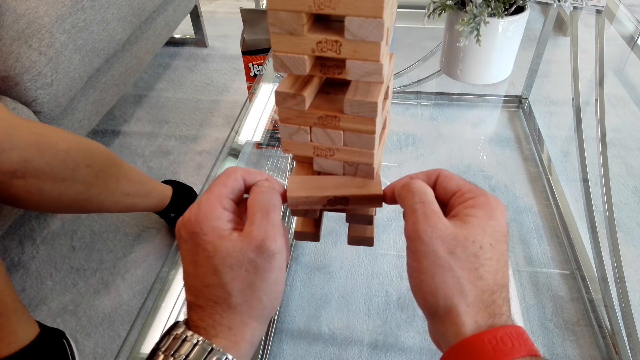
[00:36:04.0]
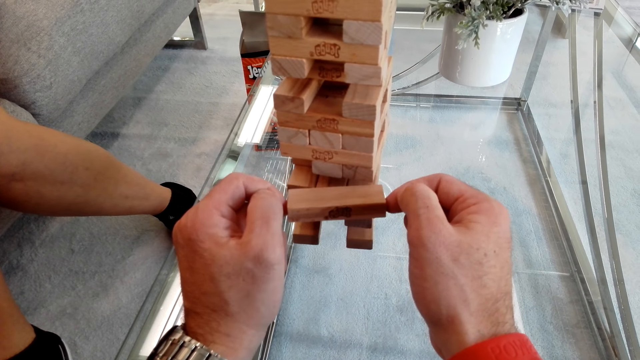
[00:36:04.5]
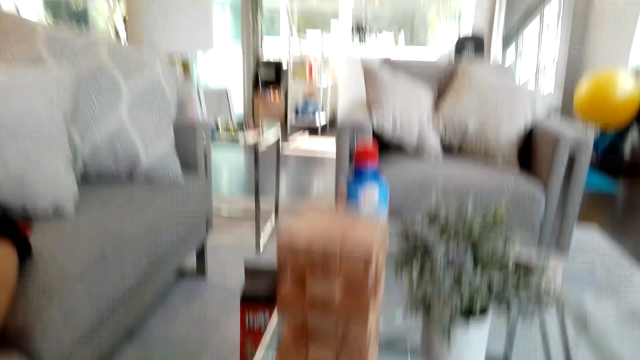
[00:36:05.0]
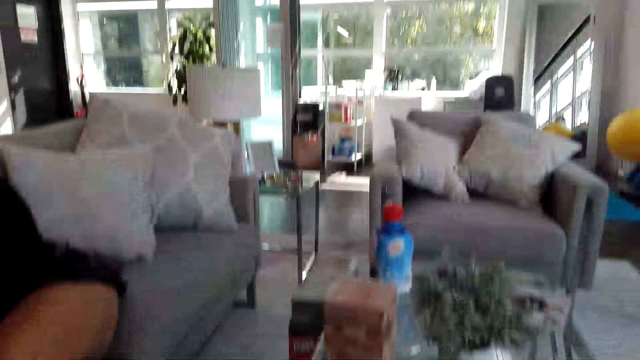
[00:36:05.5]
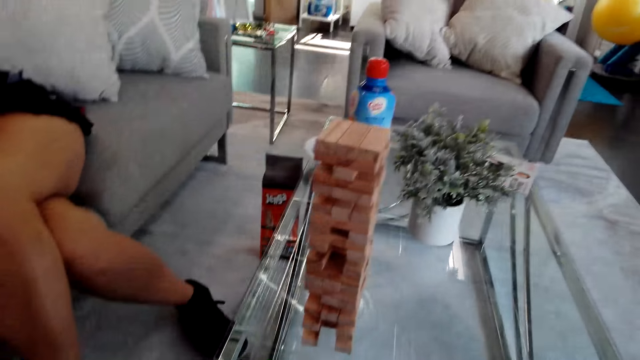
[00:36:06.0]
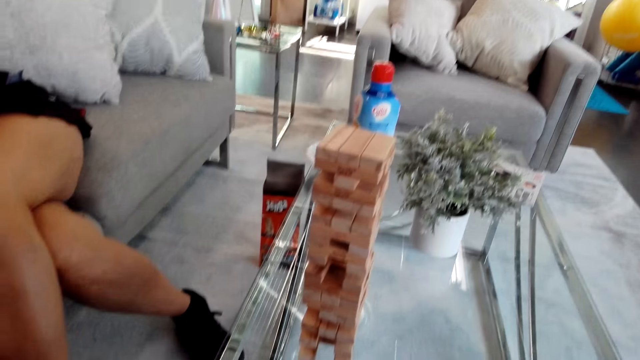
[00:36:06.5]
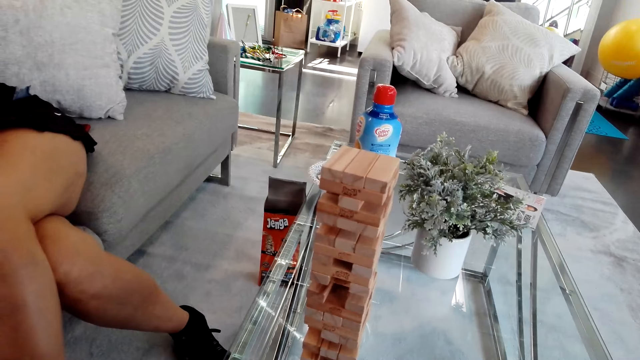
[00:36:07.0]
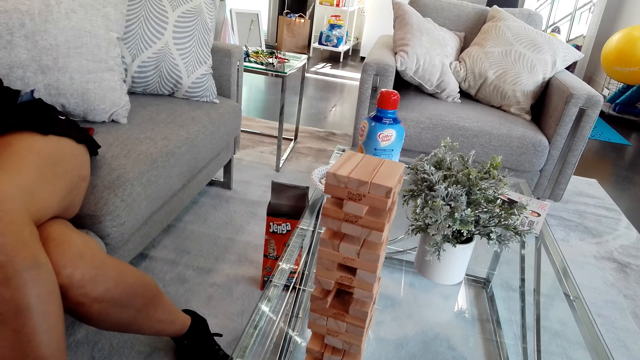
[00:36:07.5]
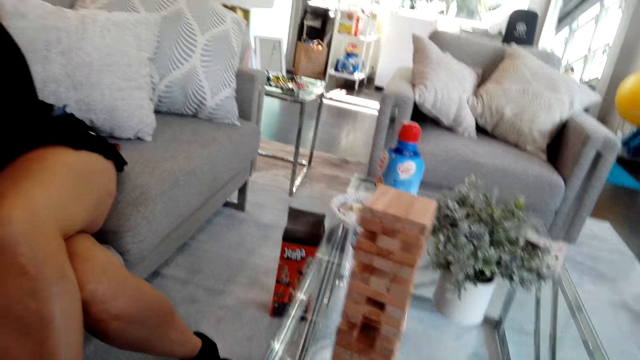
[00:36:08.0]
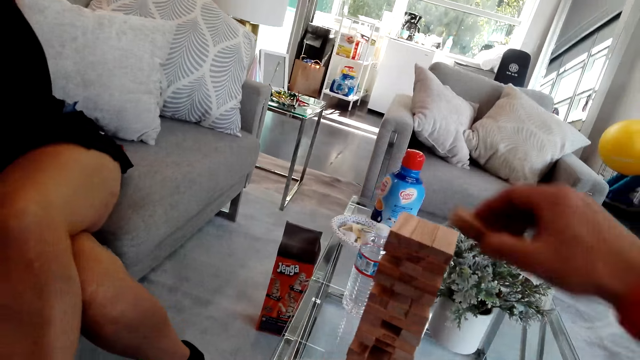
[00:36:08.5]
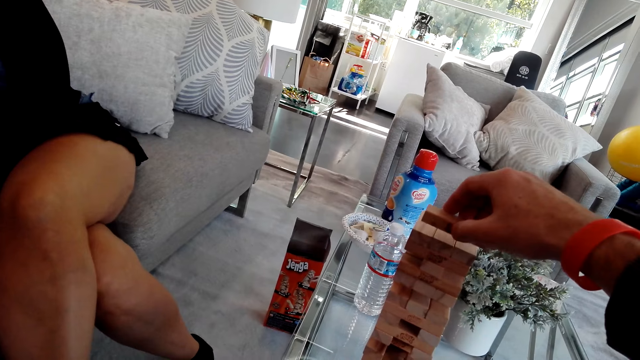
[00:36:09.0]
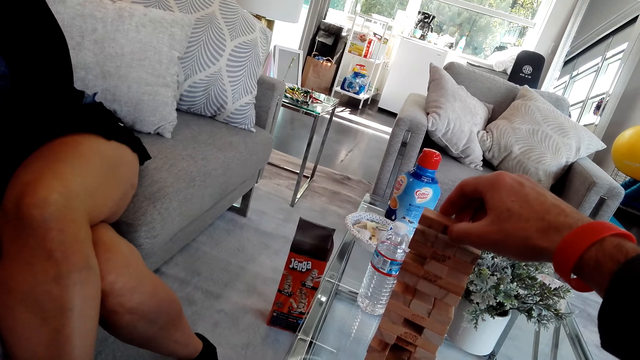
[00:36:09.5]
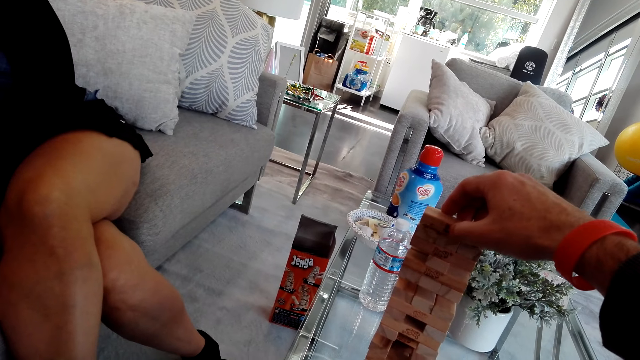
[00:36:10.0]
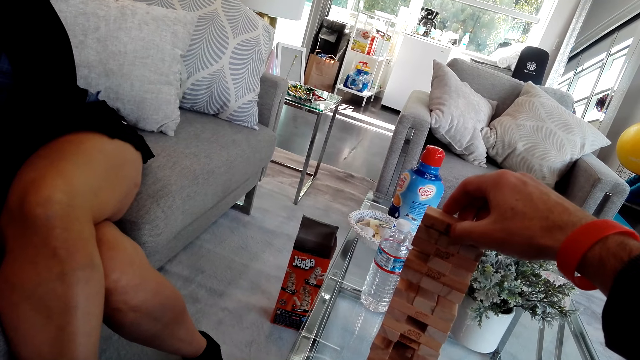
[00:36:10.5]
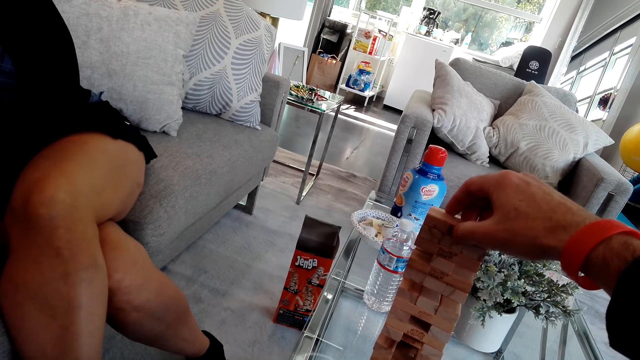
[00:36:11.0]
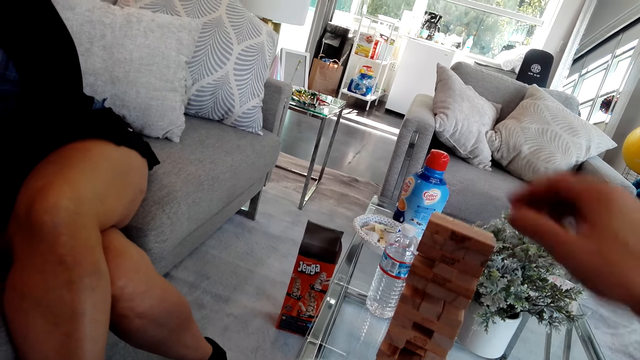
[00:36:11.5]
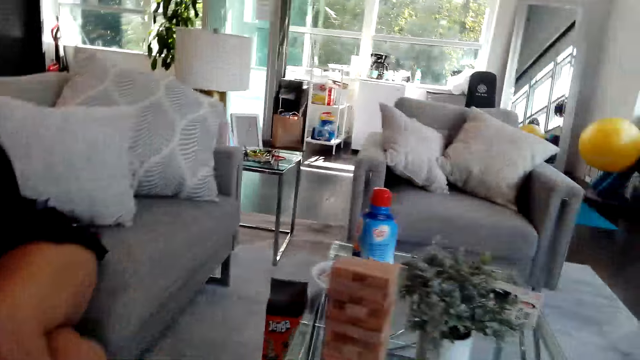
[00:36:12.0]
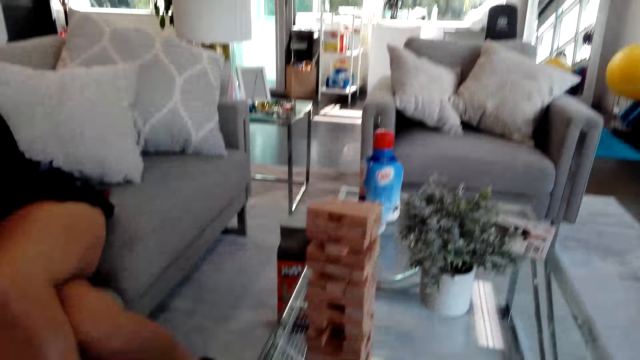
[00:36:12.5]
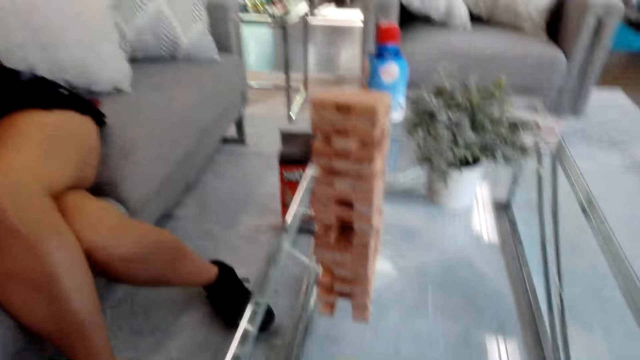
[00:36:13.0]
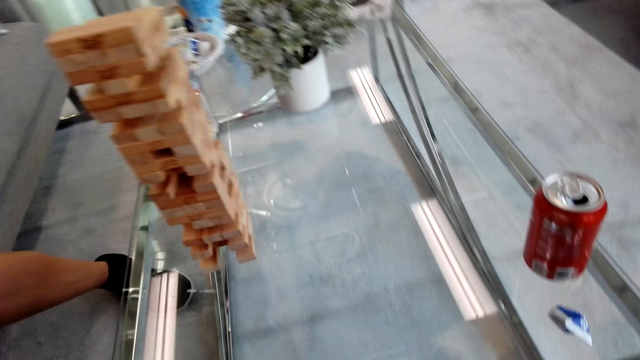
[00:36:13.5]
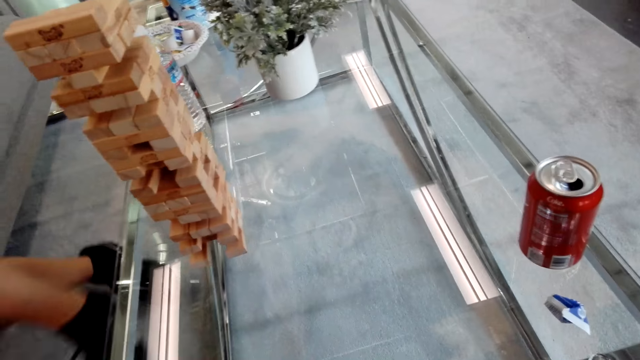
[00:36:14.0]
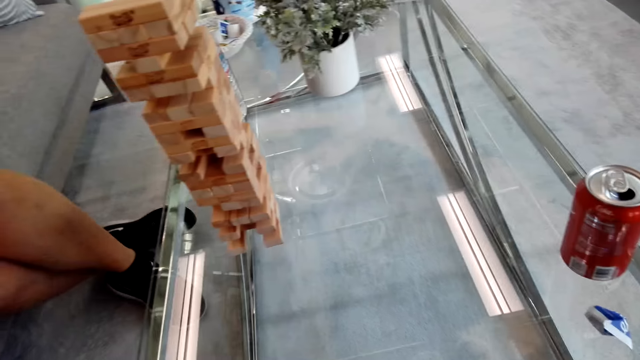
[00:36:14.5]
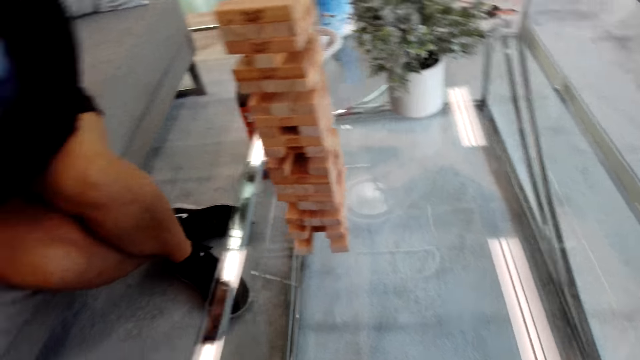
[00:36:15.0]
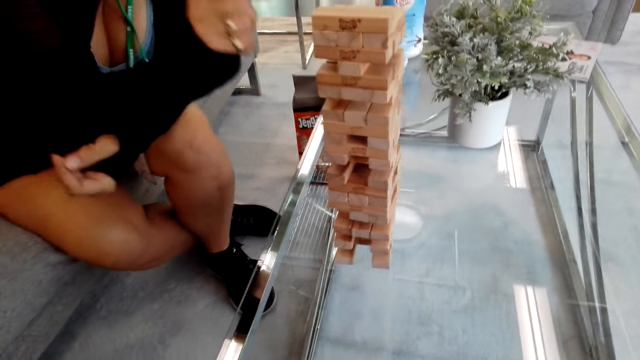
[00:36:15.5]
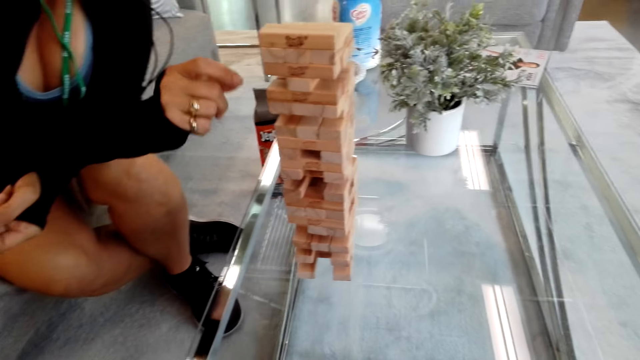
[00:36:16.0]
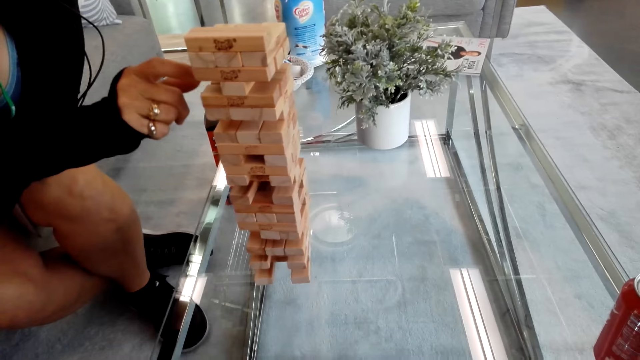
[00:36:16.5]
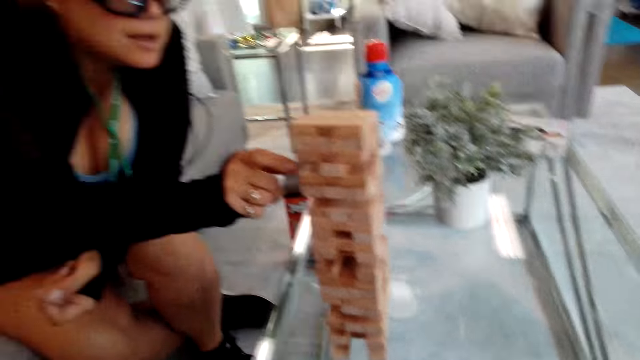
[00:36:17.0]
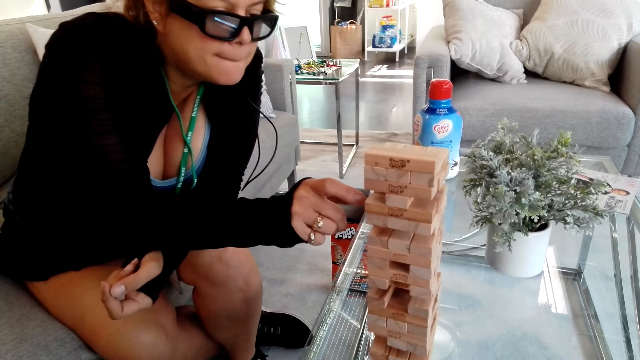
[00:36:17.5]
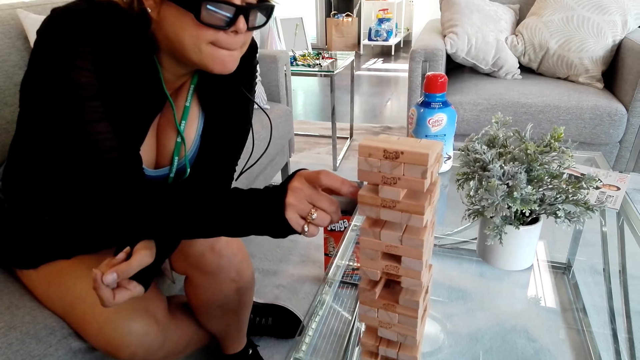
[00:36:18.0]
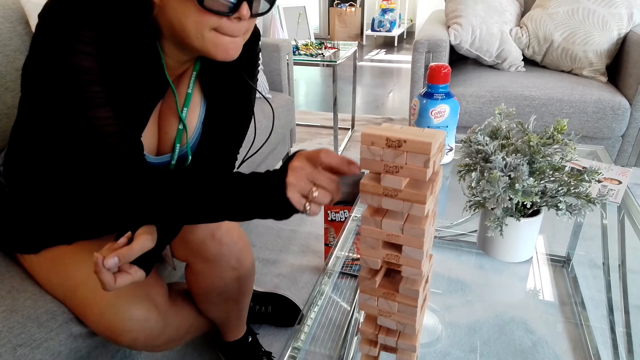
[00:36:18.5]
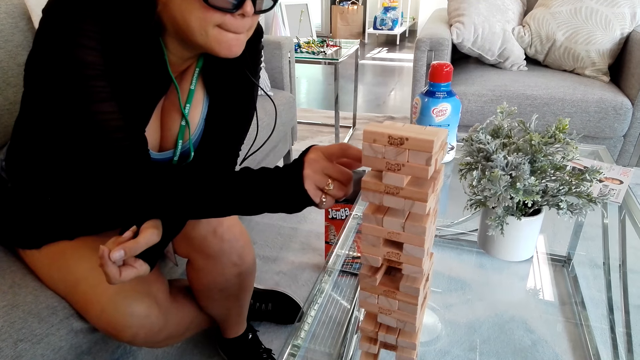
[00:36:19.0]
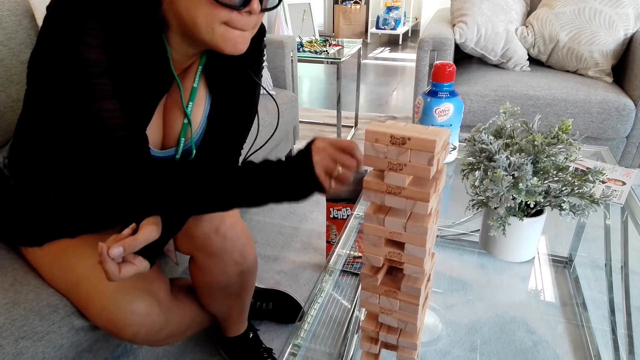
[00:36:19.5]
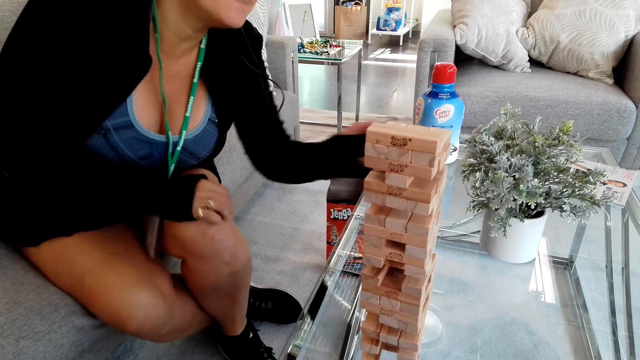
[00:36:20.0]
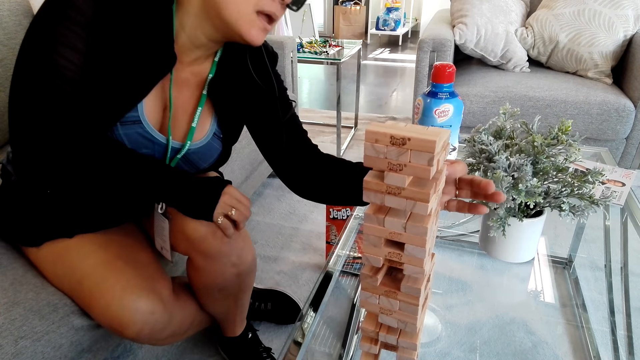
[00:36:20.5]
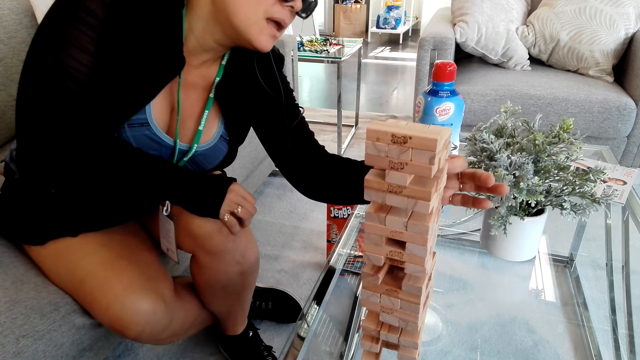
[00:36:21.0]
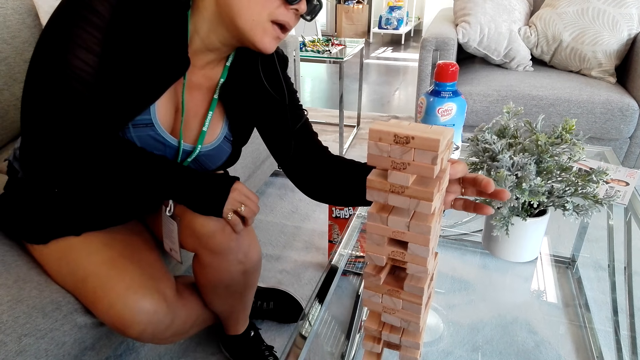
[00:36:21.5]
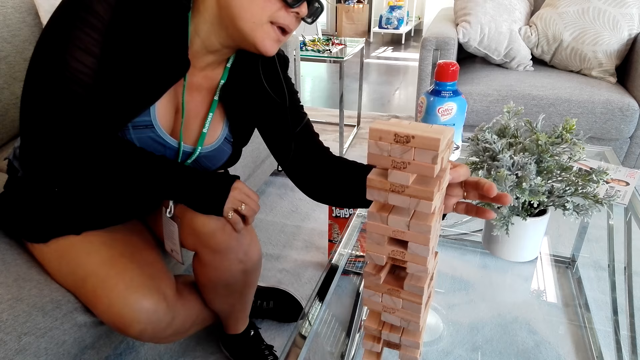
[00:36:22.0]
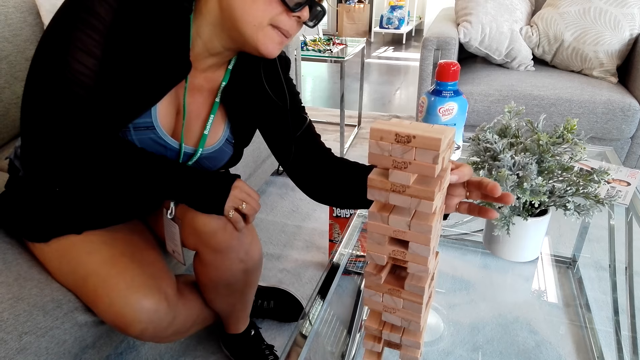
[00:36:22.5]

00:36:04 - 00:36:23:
The camera wearer talks to a girl. The girl plays the tumbling tower and picks a block from the block stand.

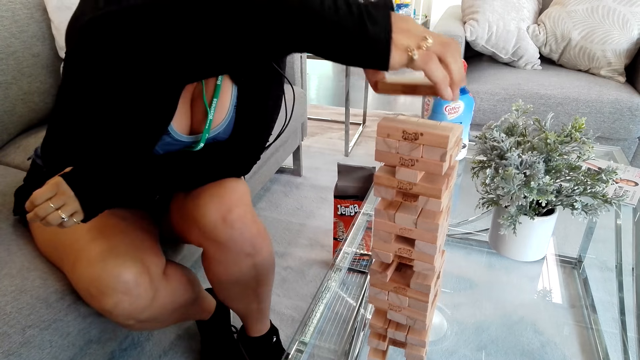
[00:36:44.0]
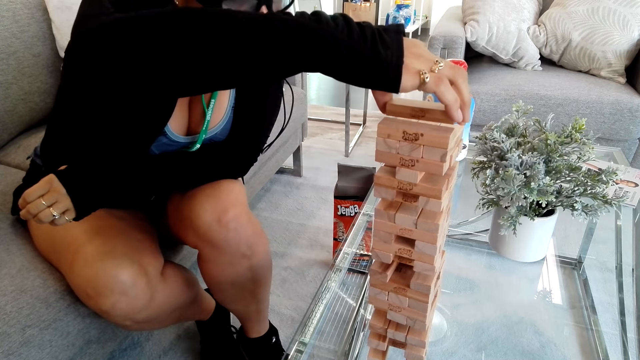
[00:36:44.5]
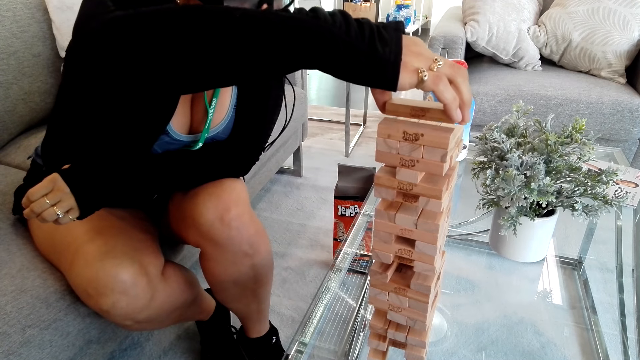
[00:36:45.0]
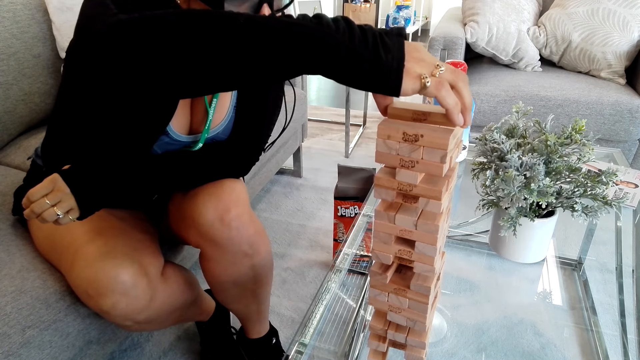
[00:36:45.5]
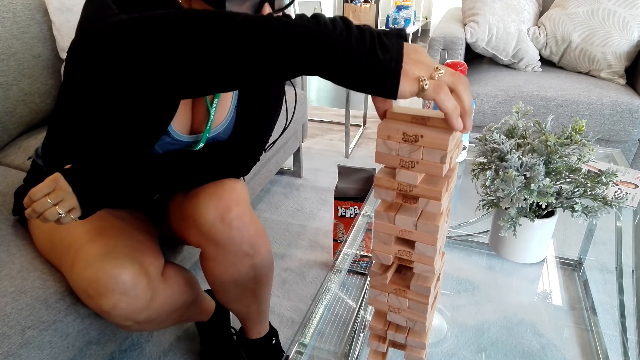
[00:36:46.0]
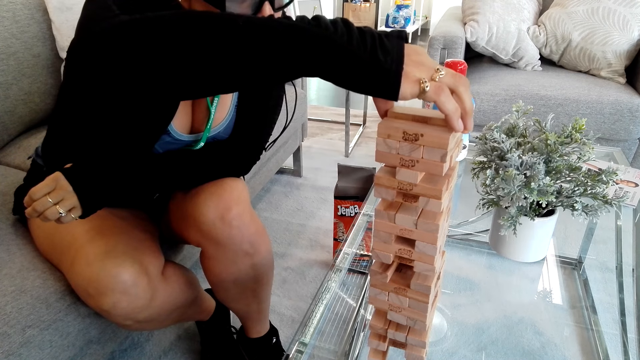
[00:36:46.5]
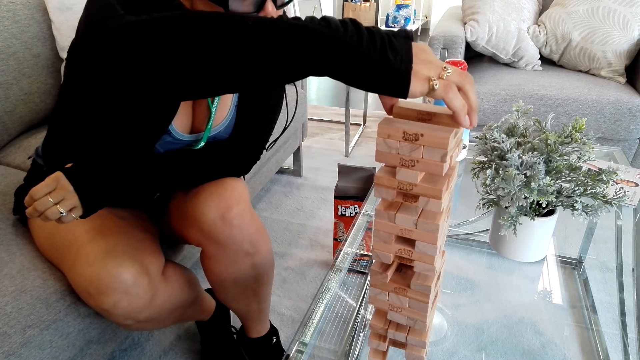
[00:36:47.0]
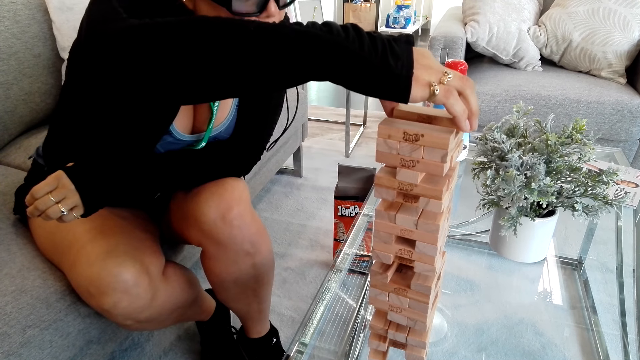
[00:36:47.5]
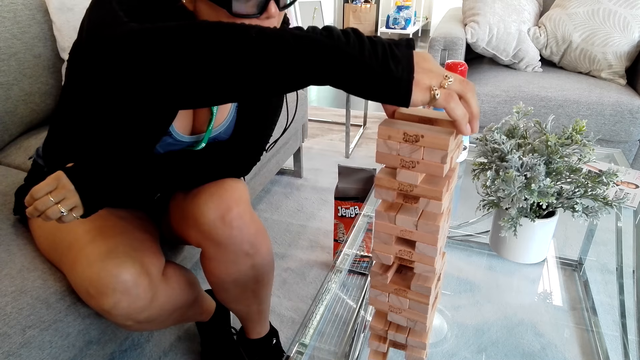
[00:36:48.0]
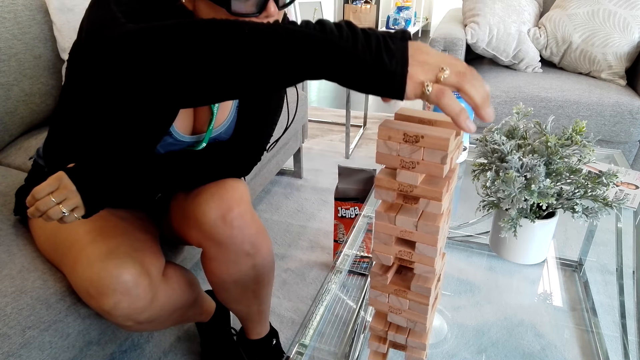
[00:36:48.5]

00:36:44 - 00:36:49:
A woman places the block on the block stand.
